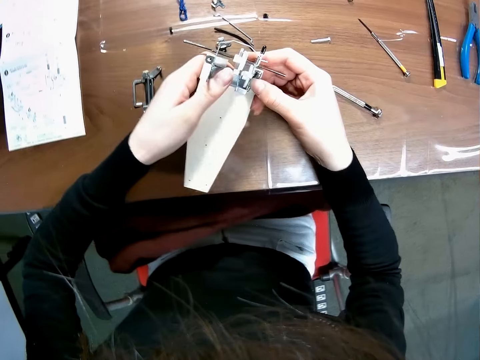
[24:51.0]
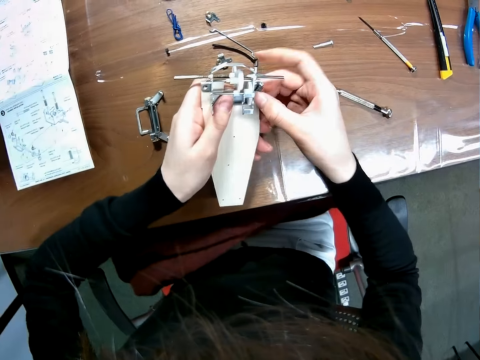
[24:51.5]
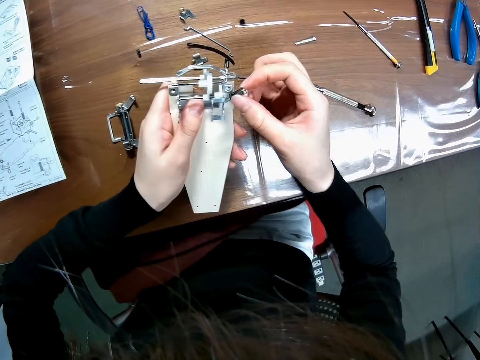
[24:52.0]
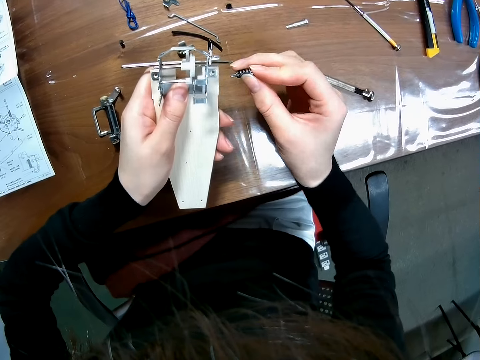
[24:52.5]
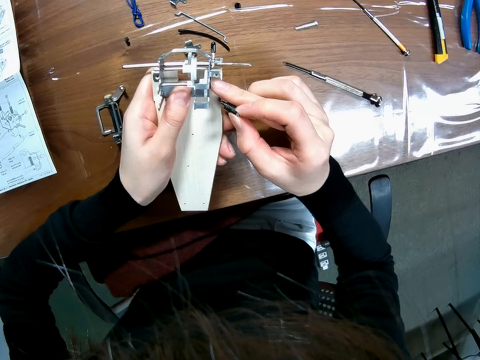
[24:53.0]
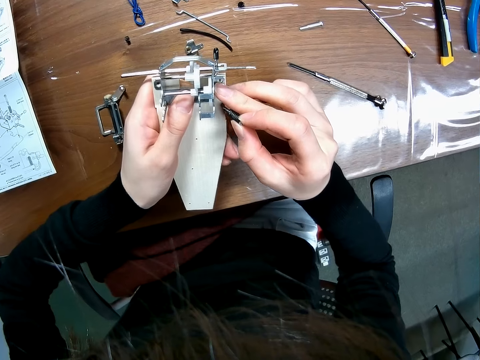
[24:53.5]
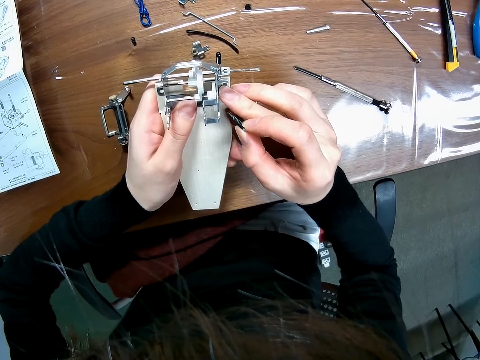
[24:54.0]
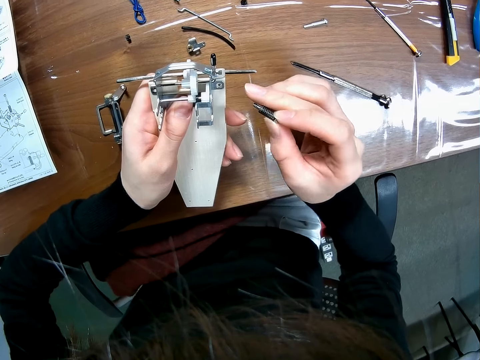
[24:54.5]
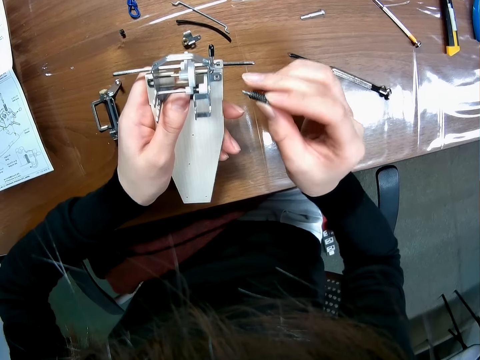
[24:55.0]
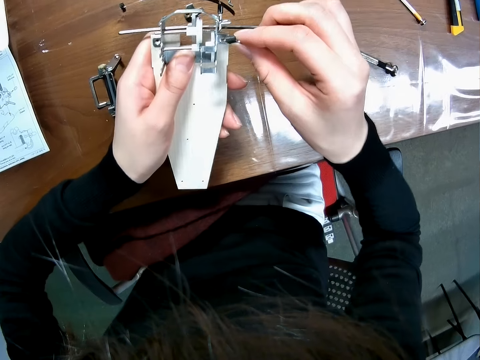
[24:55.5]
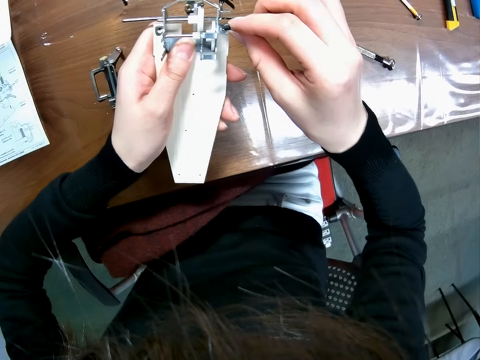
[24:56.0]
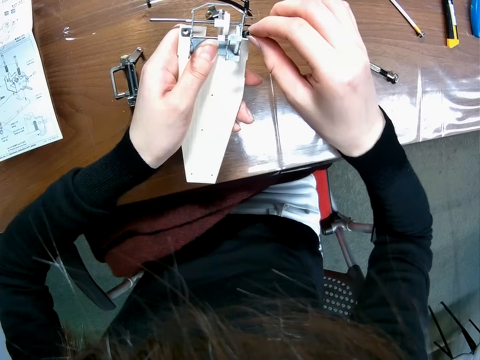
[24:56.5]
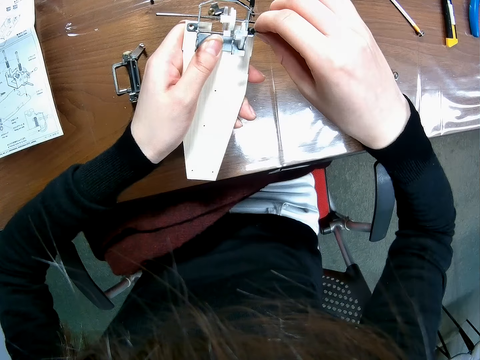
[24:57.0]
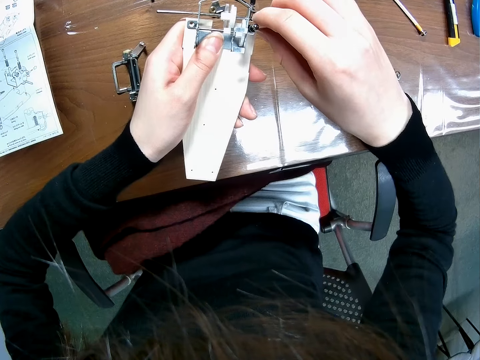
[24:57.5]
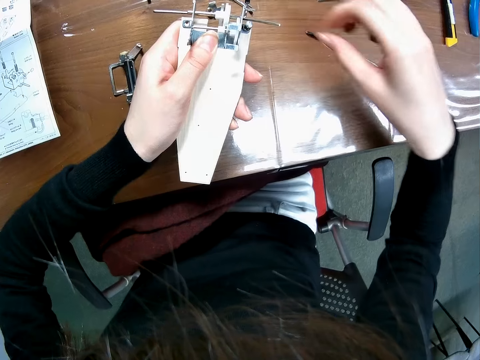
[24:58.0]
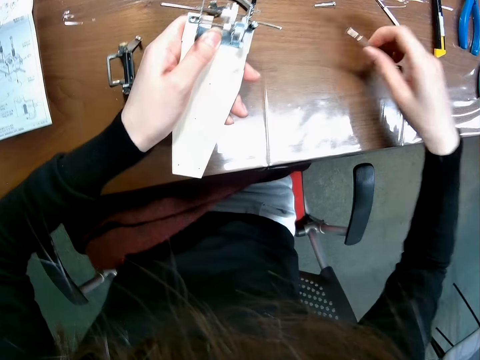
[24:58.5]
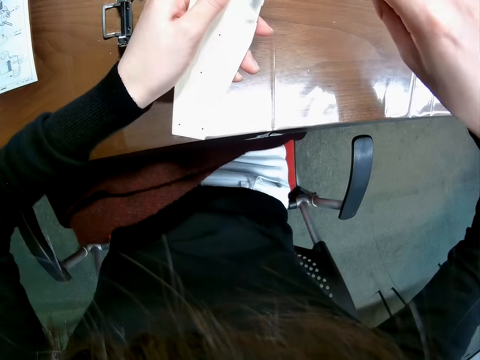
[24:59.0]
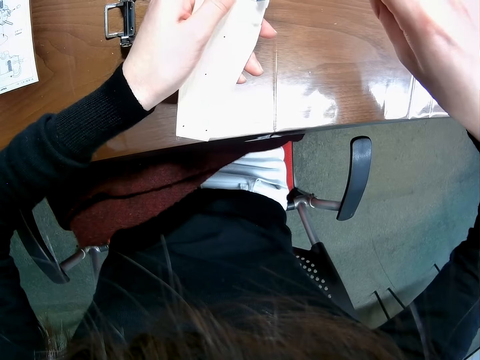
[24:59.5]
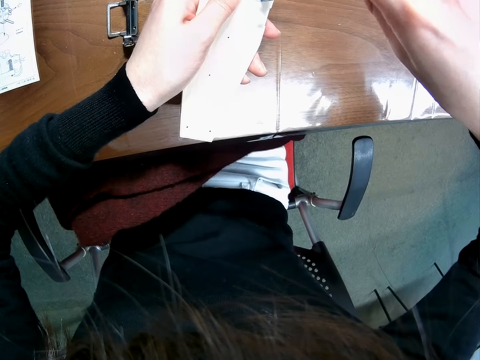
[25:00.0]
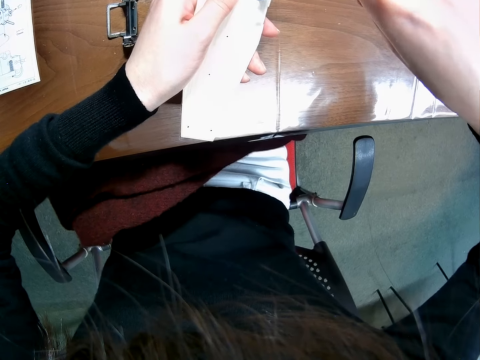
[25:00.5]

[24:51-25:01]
The camera wearer removes the screw from the toy car. They insert the screw back into the toy car. They pick up the screwdriver from the table. They screw the toy car.
